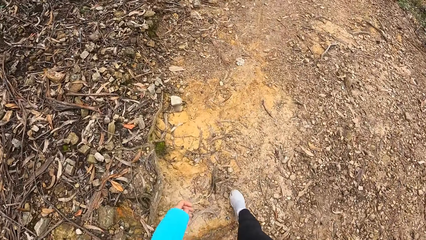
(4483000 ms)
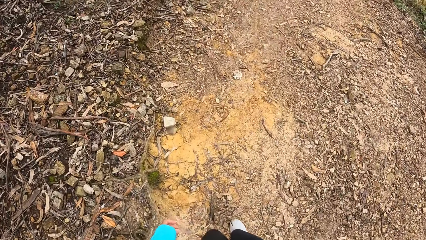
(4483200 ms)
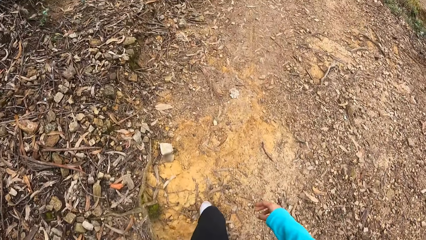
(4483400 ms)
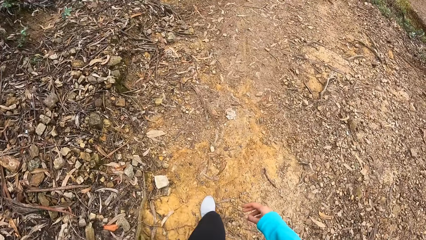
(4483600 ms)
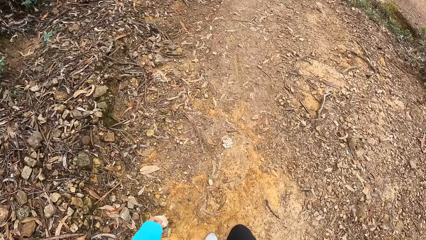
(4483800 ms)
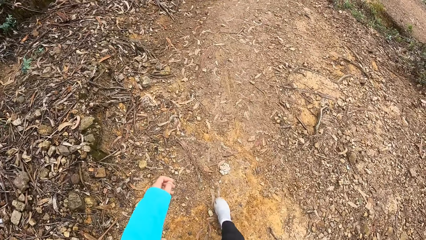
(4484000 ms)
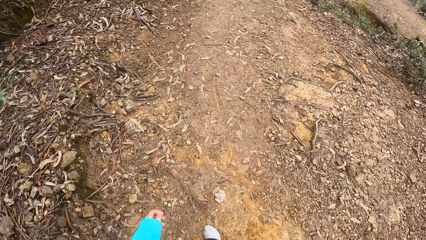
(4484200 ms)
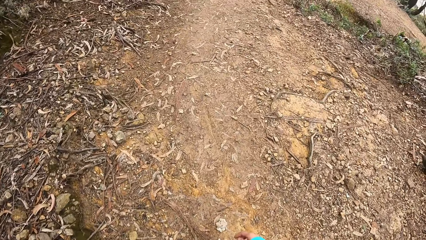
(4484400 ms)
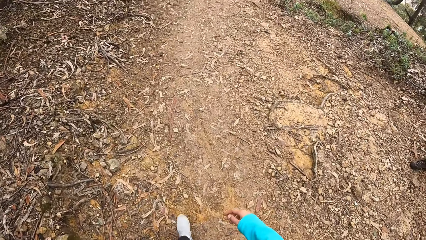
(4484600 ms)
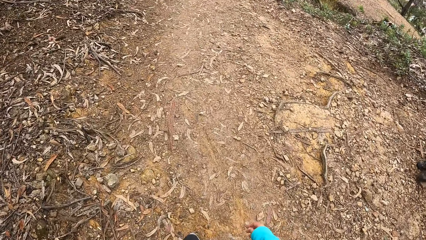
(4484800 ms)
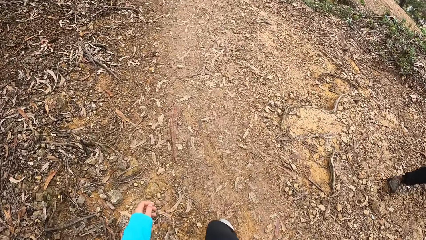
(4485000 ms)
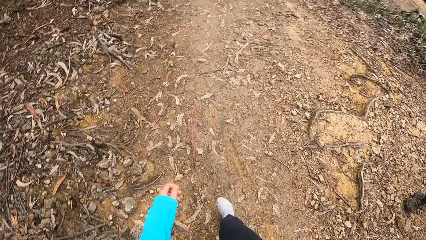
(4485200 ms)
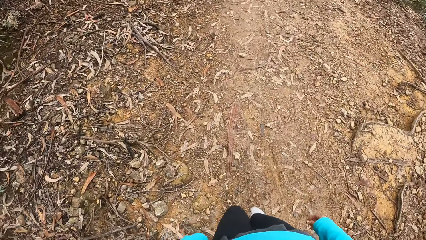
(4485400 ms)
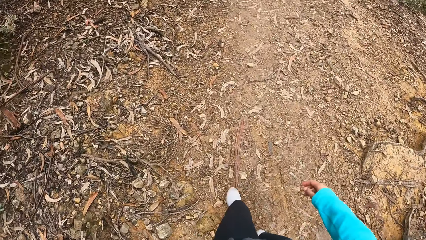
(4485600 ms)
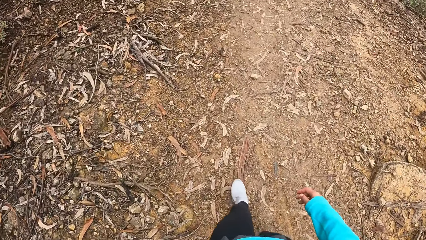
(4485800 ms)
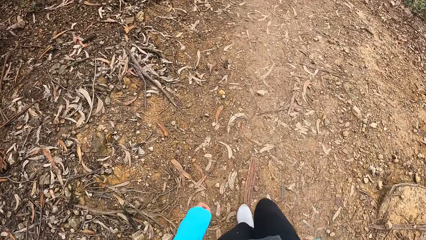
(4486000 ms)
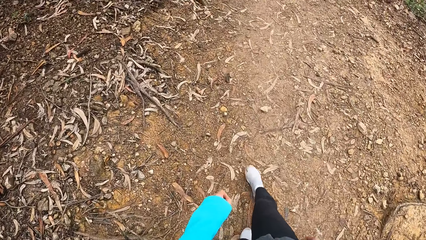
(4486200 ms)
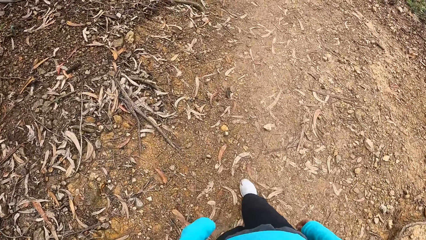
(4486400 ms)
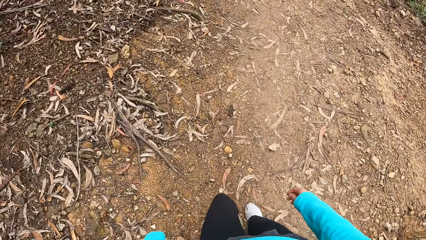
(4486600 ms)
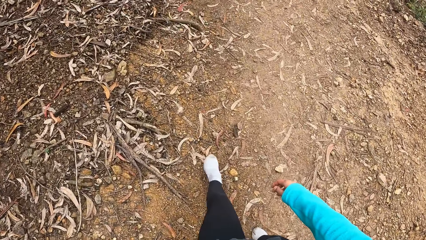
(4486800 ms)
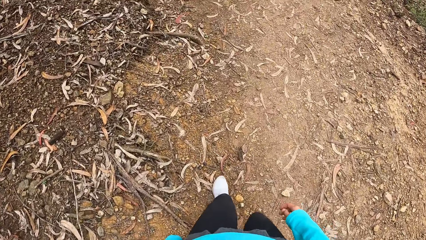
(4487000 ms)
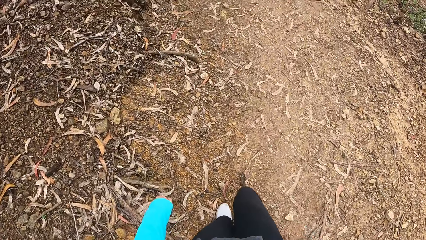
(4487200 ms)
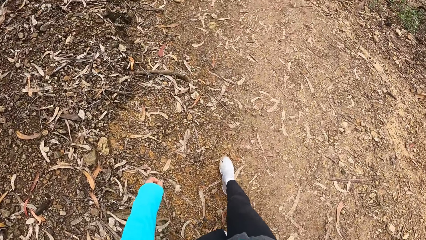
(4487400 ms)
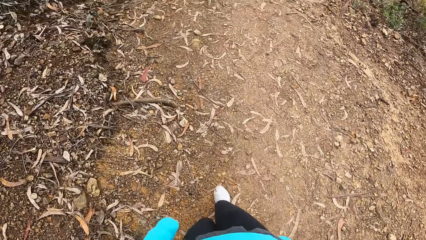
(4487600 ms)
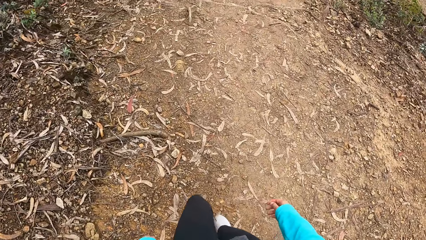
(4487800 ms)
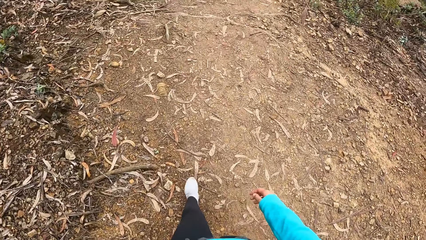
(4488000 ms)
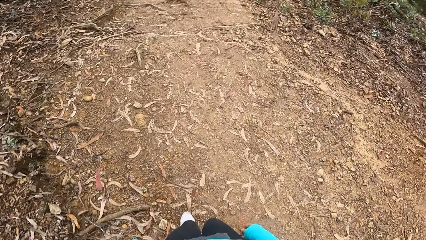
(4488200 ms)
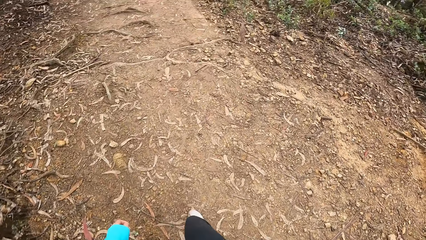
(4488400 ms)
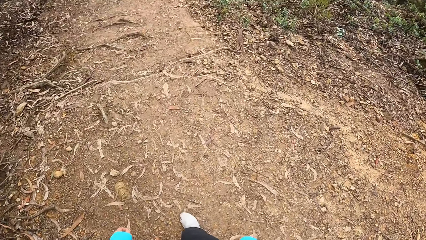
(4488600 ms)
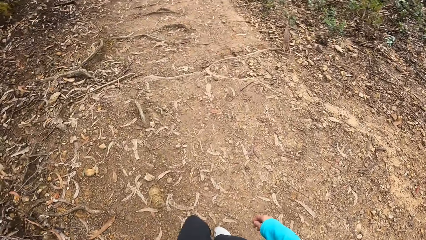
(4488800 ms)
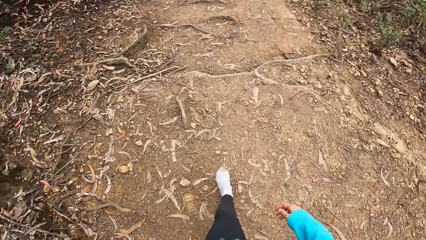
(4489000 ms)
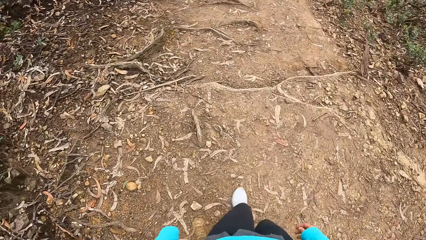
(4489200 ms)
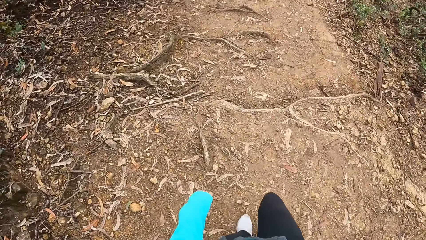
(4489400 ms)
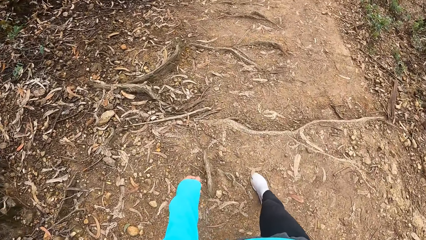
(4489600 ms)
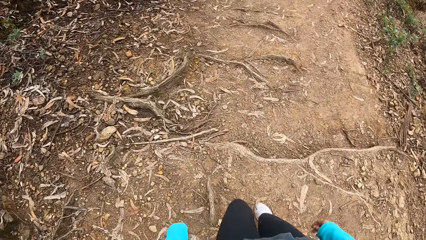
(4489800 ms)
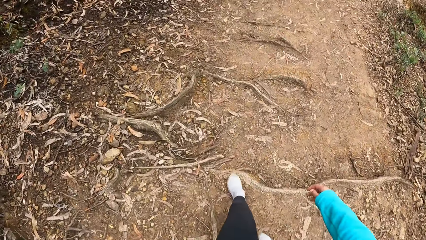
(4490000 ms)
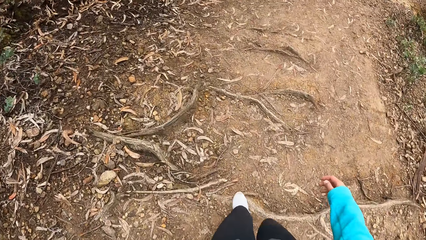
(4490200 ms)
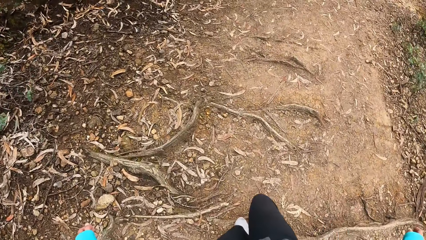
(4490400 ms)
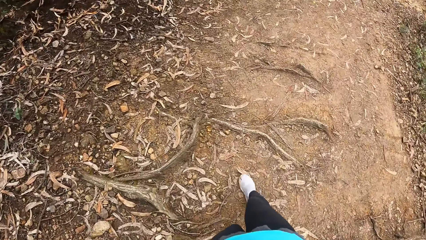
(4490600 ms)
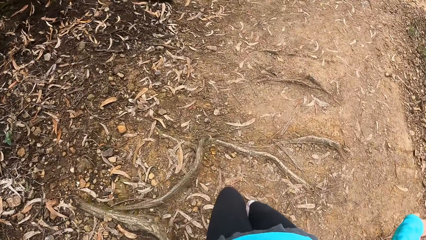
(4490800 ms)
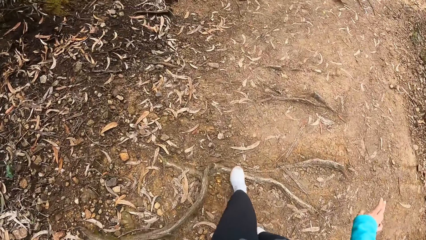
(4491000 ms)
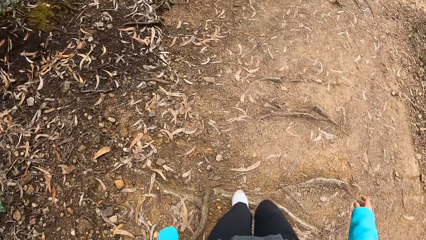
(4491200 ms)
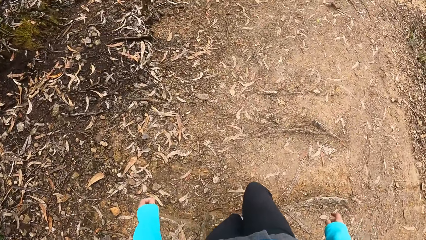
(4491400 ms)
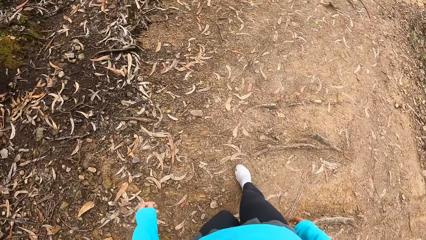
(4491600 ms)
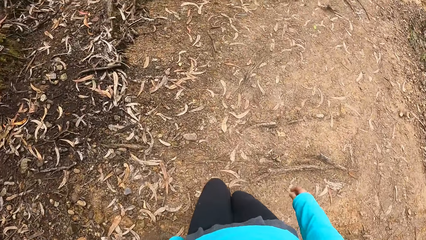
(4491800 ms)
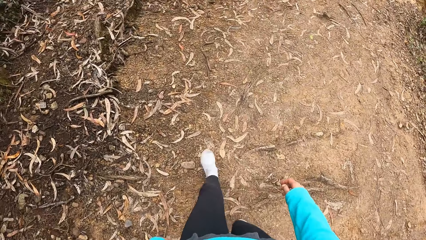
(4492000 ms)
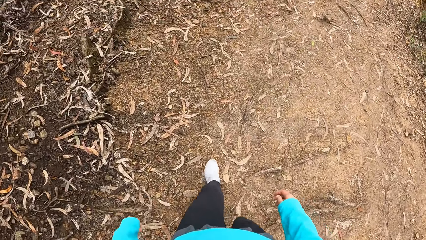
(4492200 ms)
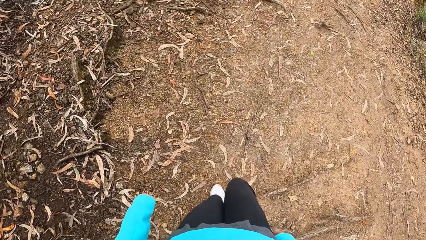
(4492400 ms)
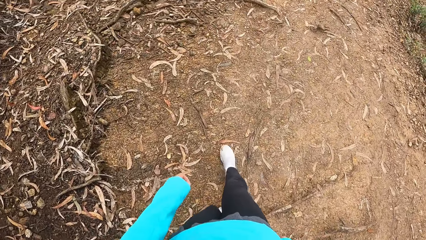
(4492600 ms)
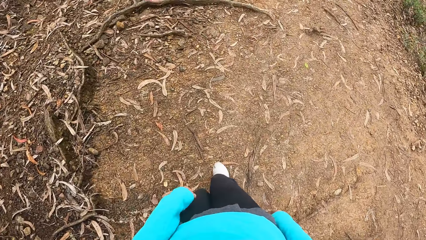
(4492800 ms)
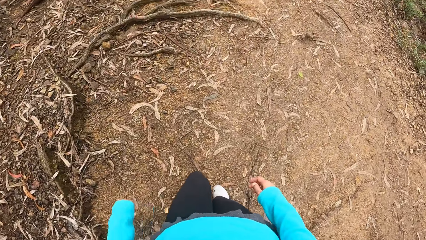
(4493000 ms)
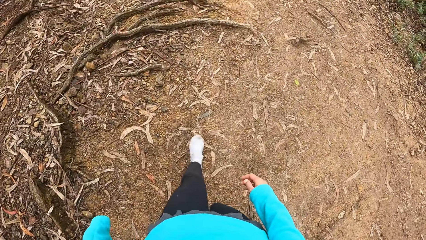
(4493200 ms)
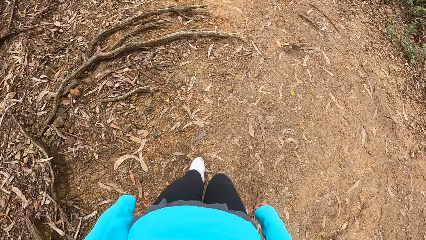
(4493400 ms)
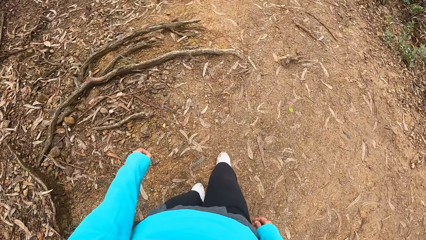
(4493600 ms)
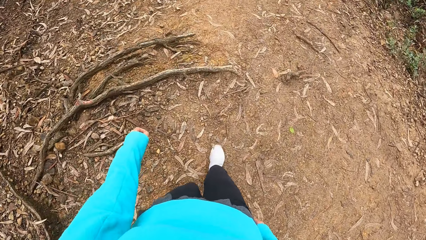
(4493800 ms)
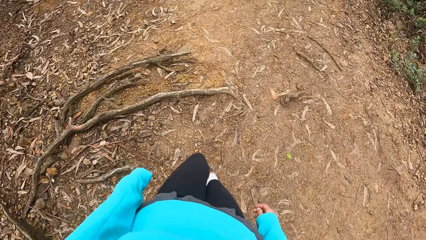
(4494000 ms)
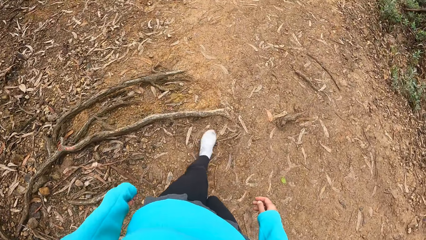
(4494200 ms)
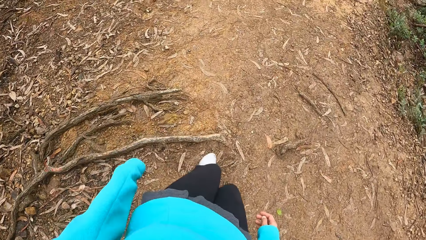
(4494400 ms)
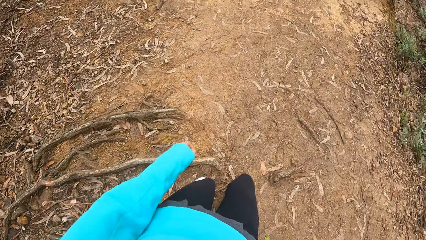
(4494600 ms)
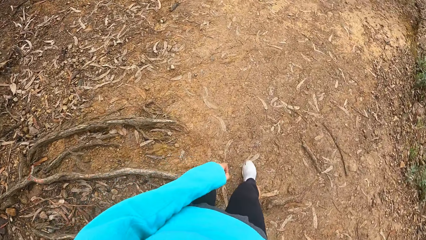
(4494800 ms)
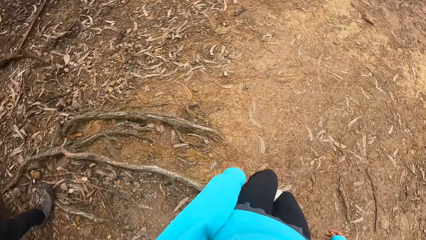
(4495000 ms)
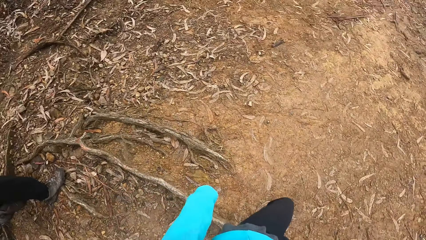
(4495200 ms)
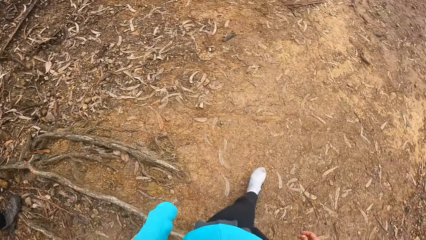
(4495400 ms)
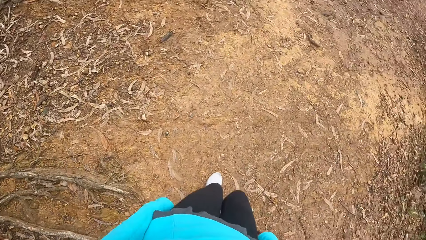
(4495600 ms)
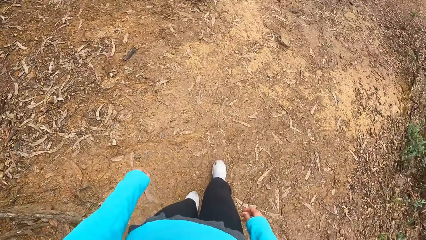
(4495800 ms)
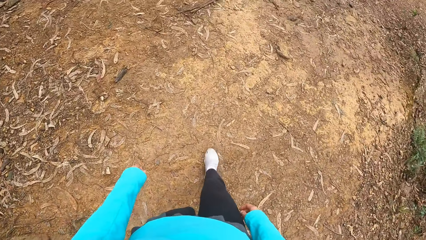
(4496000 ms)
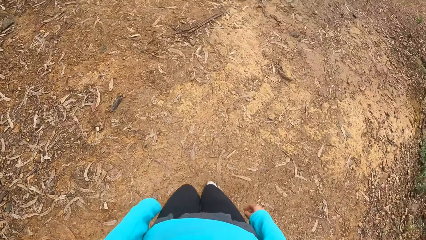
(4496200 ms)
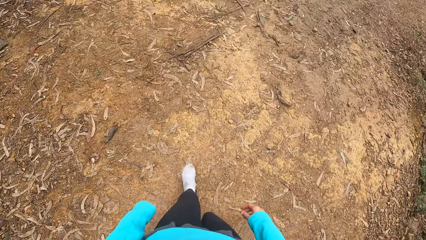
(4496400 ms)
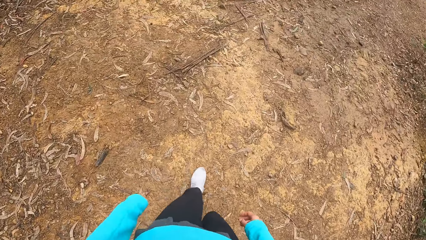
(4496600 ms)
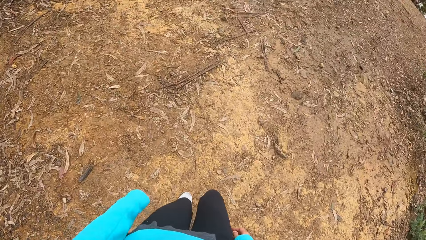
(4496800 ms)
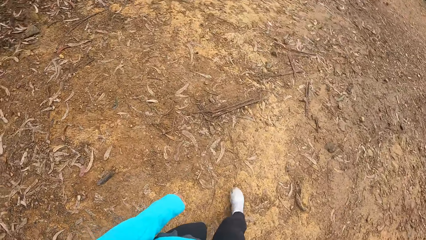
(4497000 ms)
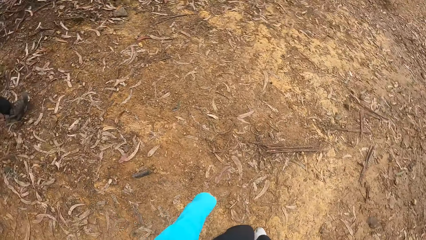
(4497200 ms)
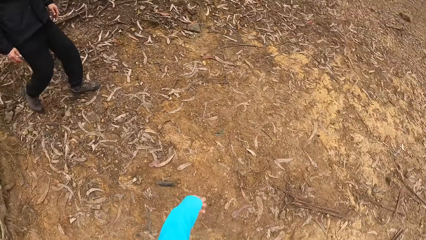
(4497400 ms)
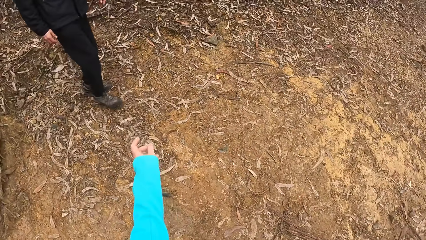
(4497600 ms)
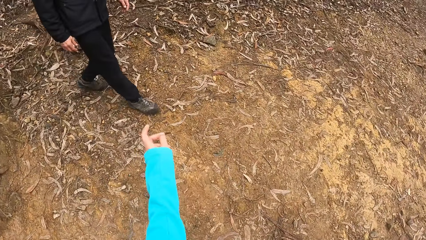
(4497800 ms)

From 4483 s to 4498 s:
The camera wearer walks down the trail.
